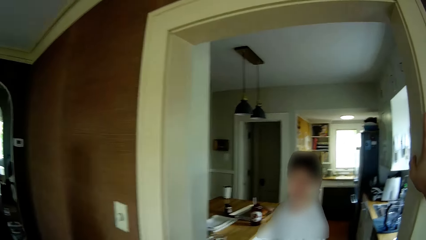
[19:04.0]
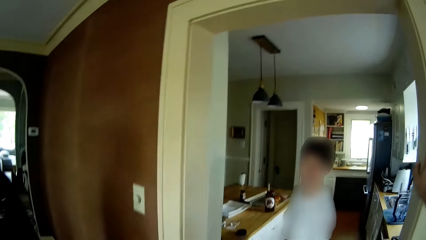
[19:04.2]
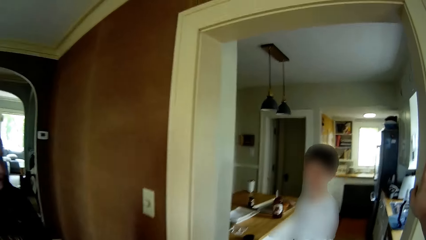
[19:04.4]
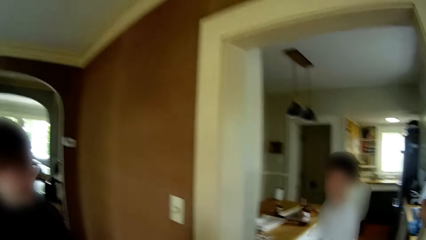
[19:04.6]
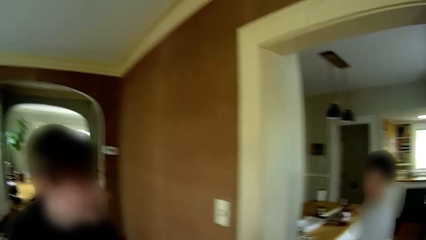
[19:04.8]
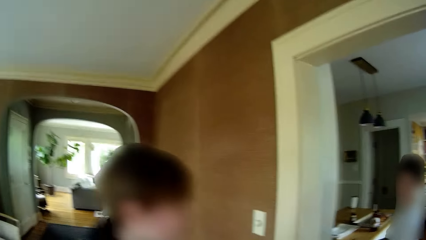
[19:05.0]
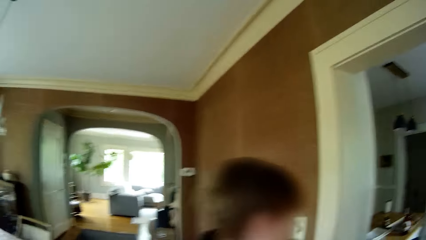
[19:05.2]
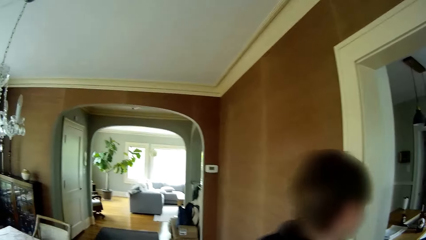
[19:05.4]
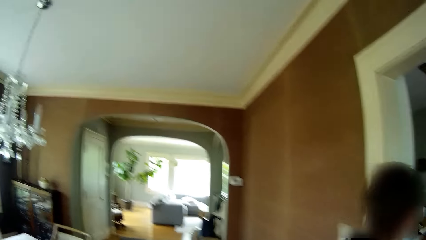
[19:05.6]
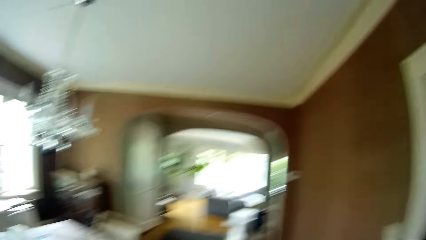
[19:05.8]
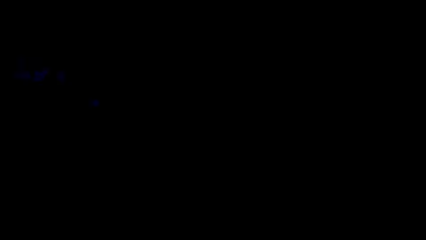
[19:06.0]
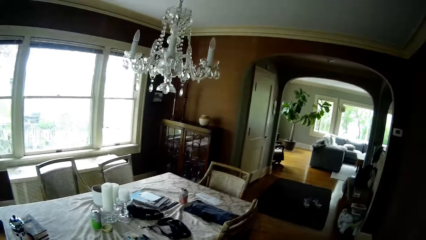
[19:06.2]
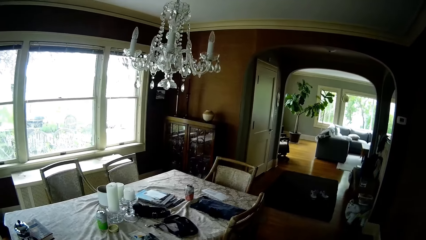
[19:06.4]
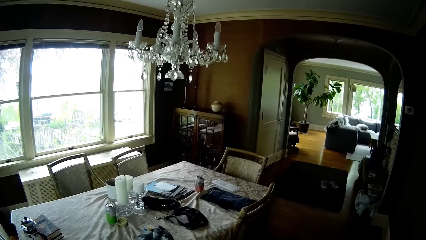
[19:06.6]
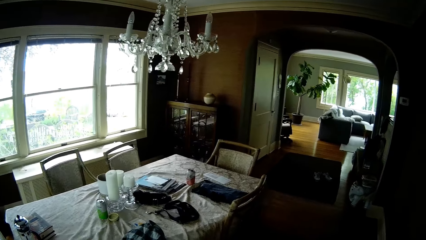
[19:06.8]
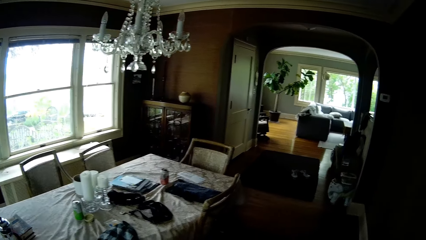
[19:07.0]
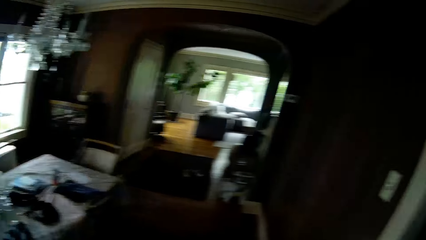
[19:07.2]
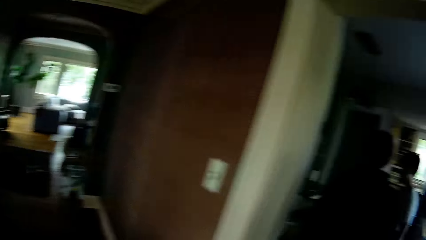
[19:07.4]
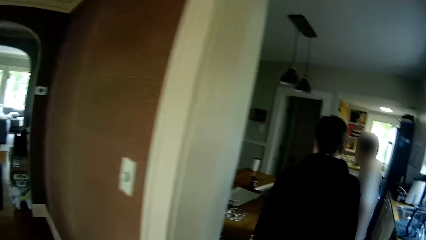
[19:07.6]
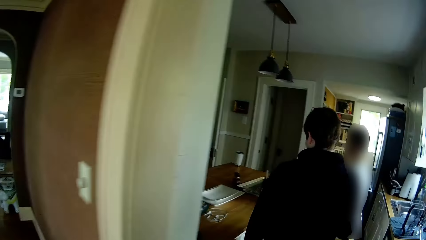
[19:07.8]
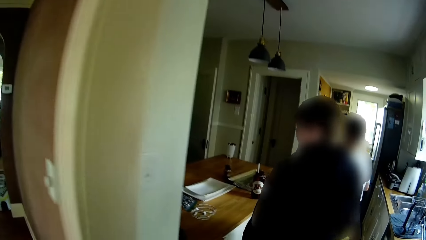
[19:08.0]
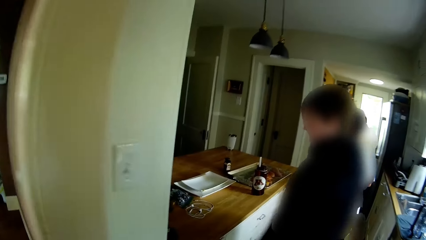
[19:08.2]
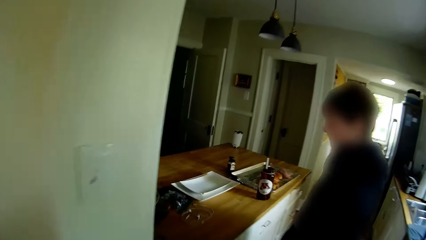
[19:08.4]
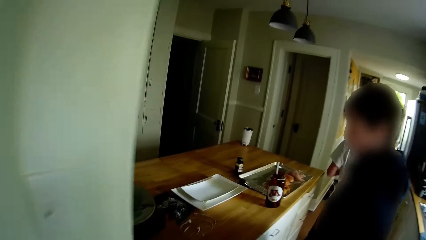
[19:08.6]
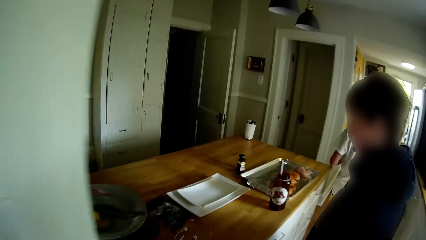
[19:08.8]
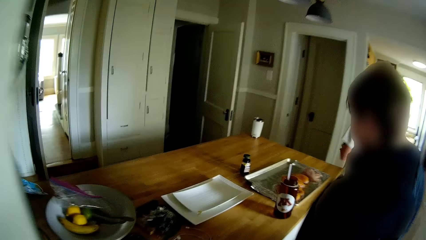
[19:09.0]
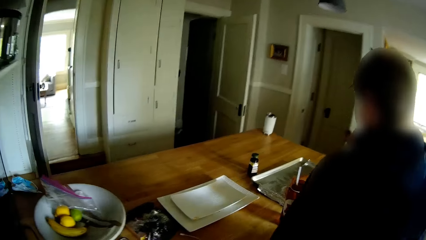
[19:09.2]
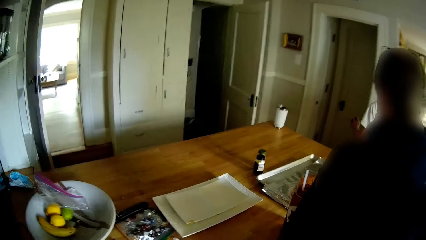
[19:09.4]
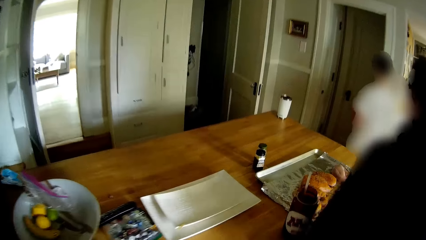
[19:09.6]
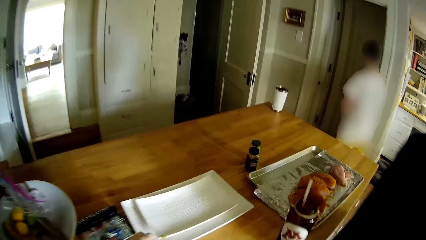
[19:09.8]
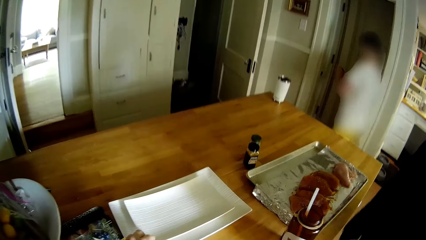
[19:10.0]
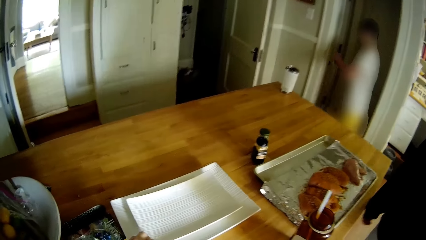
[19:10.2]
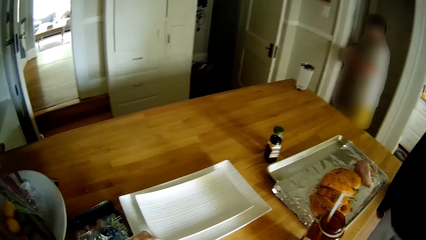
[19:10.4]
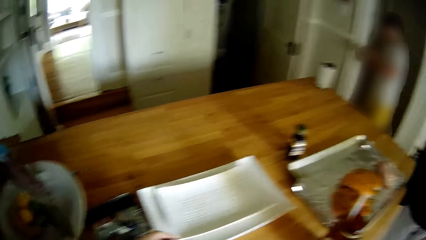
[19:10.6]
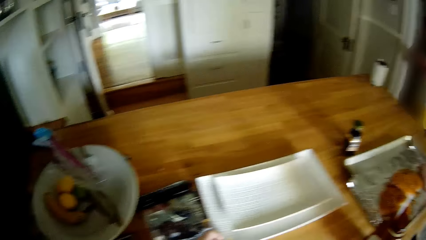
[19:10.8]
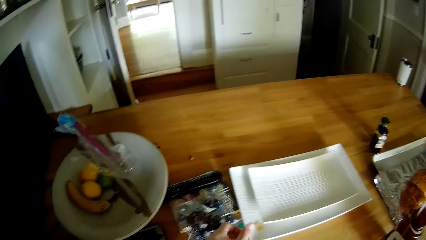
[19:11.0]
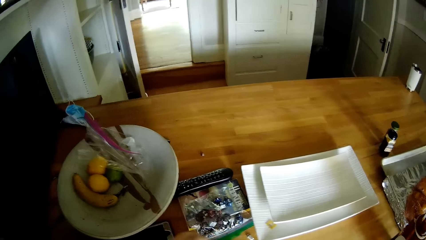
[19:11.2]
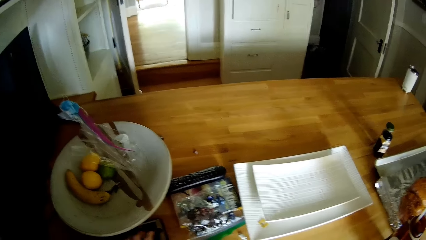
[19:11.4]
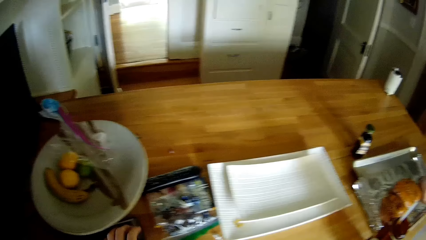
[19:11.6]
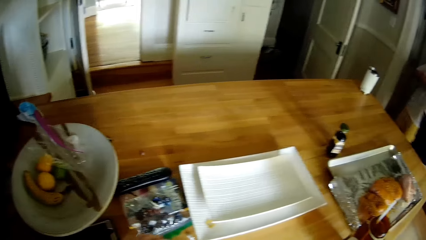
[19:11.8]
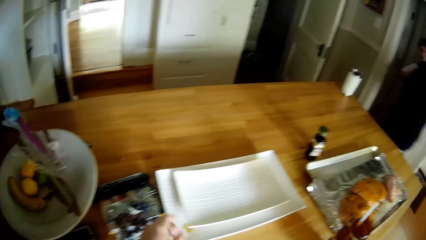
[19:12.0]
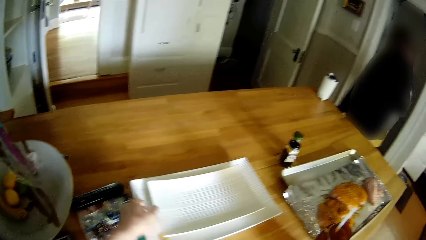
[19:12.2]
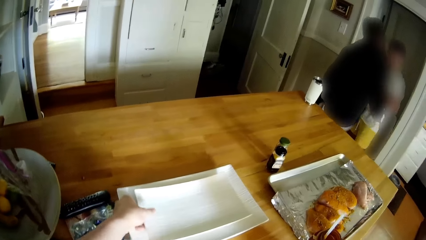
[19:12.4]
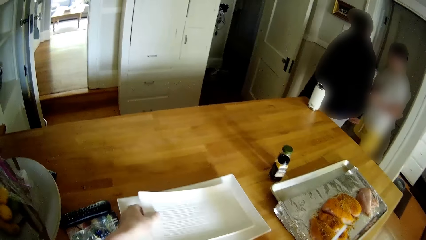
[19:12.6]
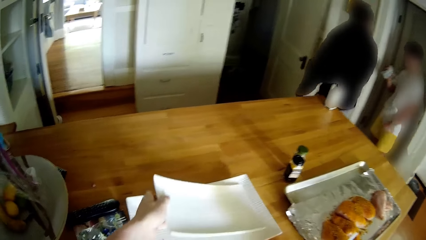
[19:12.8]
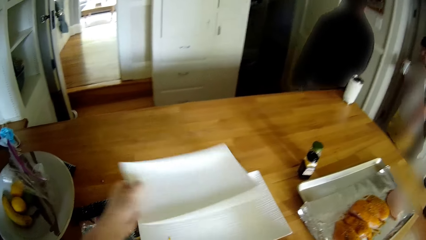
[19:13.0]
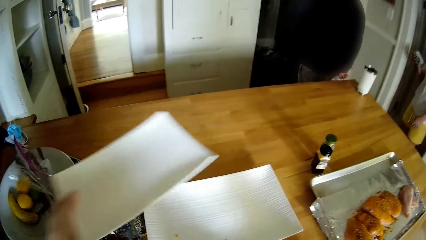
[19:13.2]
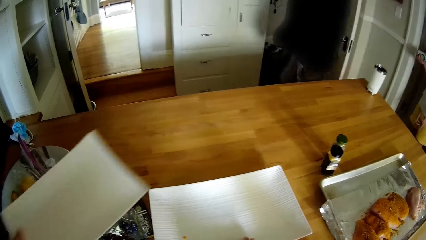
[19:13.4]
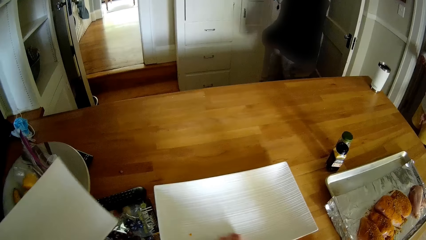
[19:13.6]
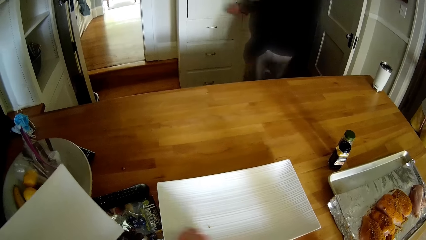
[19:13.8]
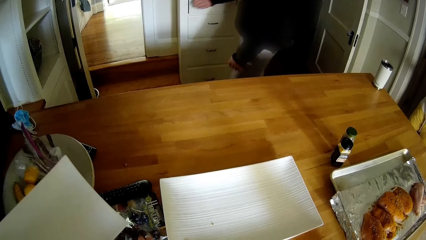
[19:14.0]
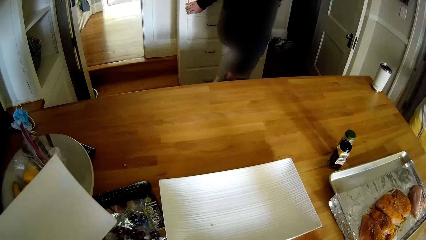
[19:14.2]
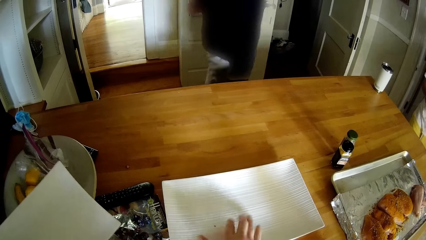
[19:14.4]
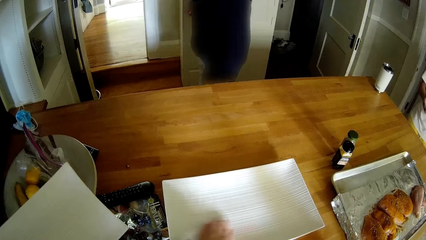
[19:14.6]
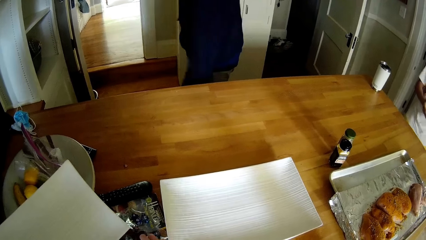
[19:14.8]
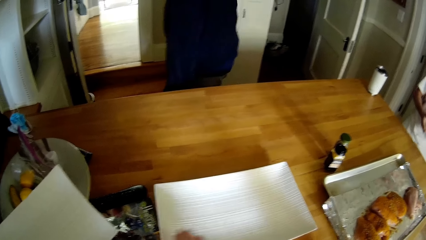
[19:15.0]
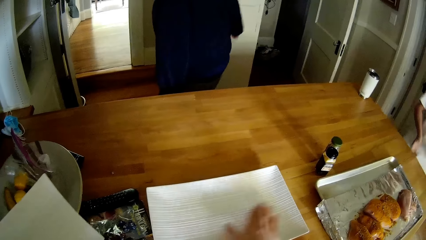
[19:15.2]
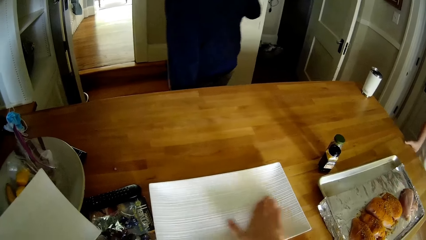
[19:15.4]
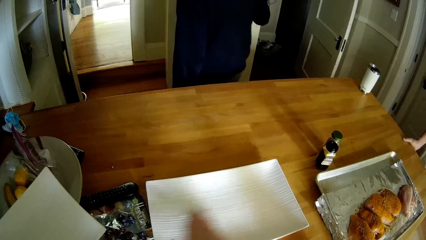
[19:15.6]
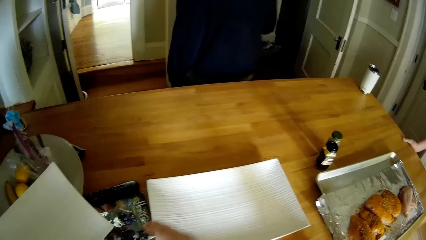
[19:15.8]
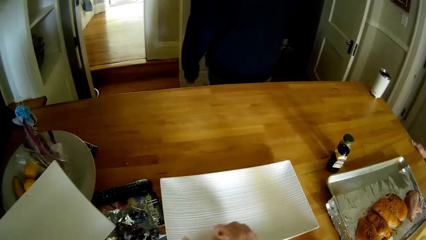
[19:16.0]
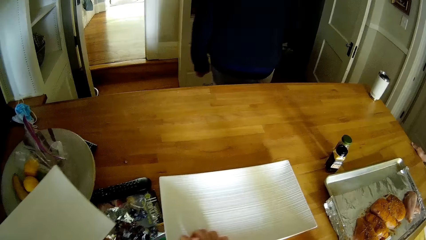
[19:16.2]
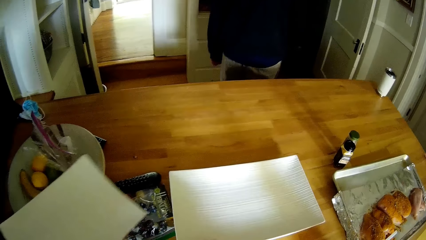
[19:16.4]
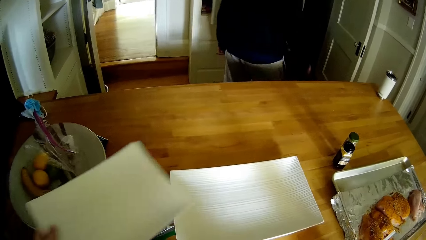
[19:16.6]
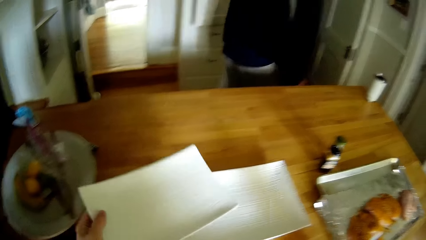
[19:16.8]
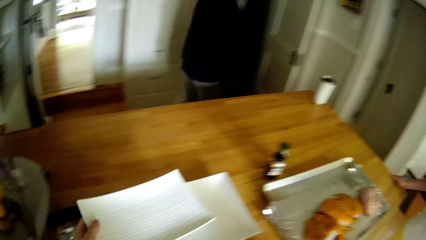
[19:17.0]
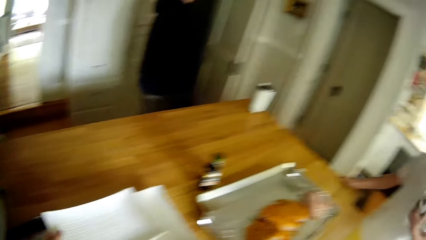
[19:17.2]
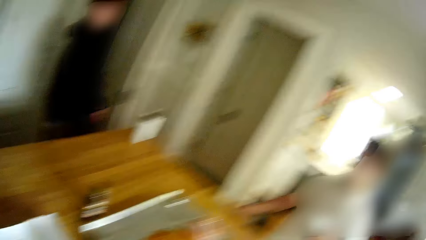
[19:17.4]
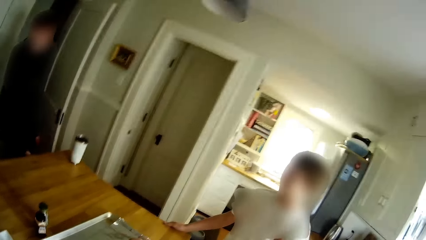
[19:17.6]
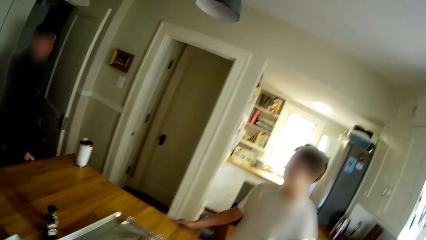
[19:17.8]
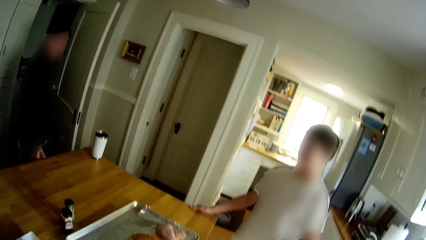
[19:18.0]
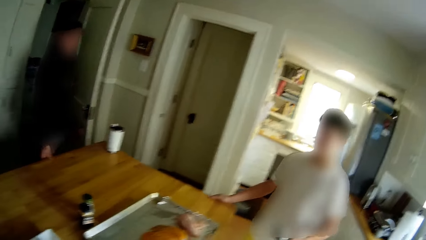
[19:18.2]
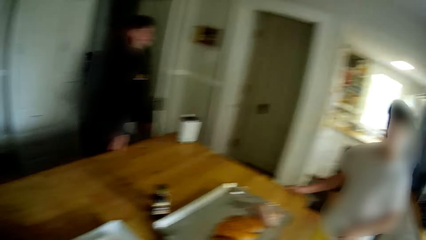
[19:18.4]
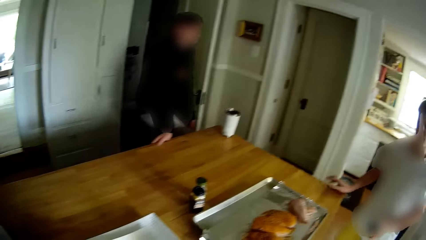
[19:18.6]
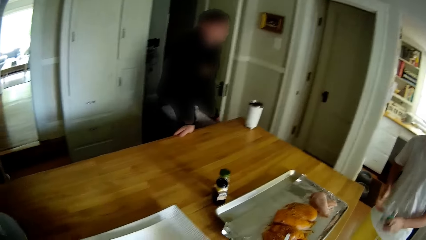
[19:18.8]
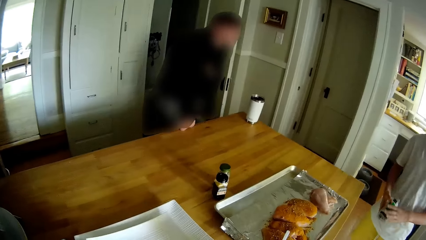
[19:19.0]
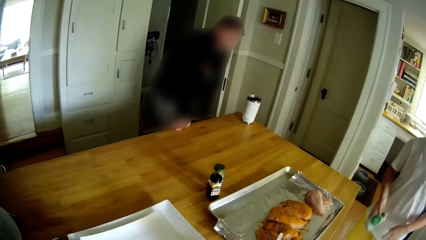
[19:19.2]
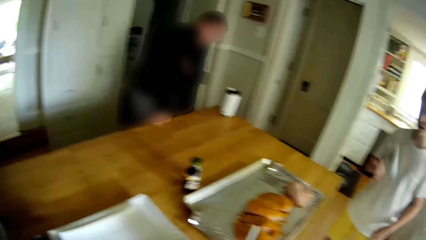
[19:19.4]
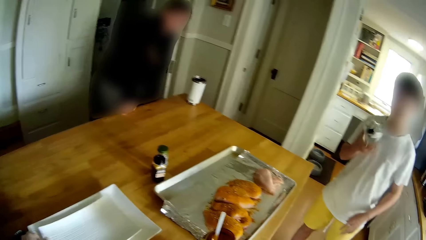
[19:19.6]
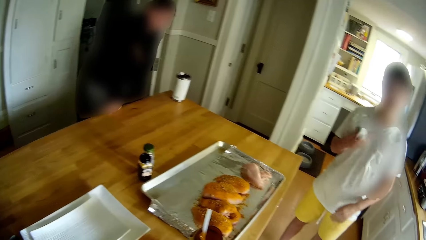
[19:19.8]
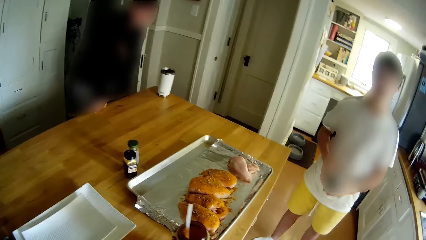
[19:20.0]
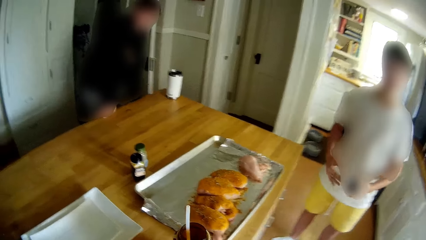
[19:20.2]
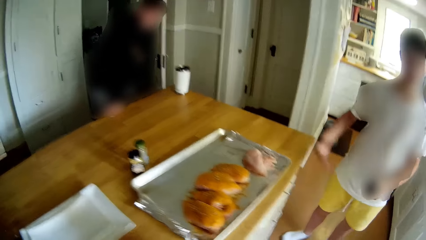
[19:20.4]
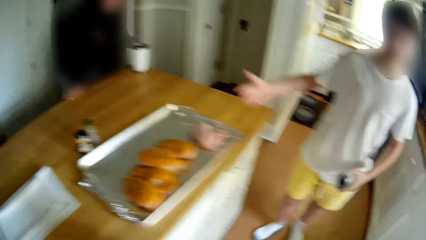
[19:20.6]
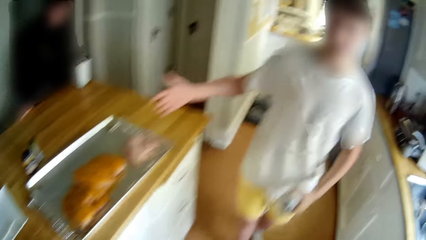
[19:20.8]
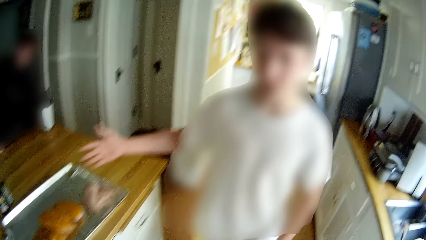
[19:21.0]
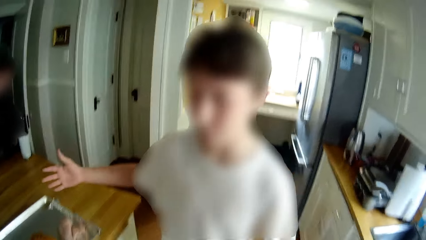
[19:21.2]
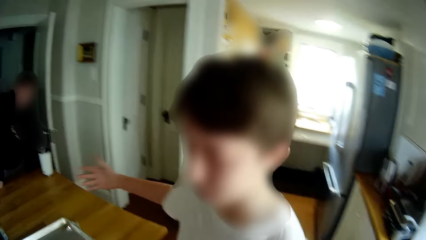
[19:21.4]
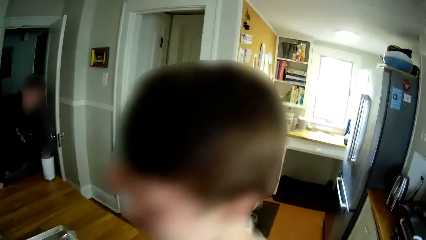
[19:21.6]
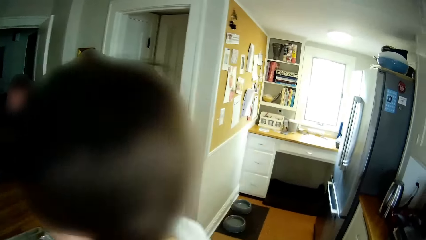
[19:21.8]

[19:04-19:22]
The camera wearer looks at the dining table. He enters the kitchen. He removes dirt on a plate. He places his left hand on the plate on the countertop. He picks up the plate on top of a plate with his left hand. He holds the plate. He wipes dirt off the plate on the countertop with his right hand. He drops the plate in his left hand on top of the plate on the countertop. He converses with a teen and another teen. A boy flips a cup with his right hand. The boy switches the cup to his left hand.
